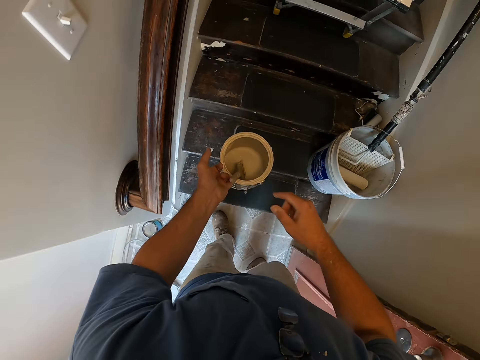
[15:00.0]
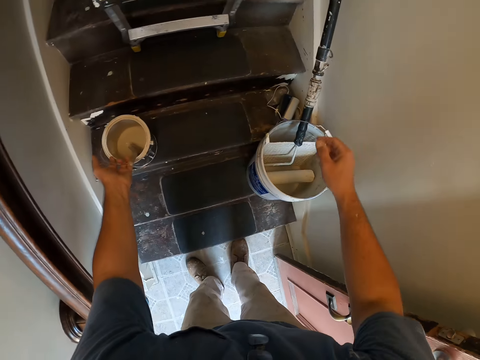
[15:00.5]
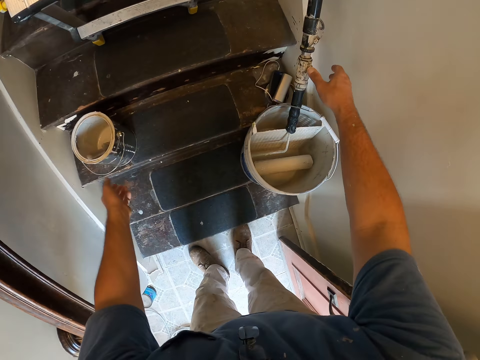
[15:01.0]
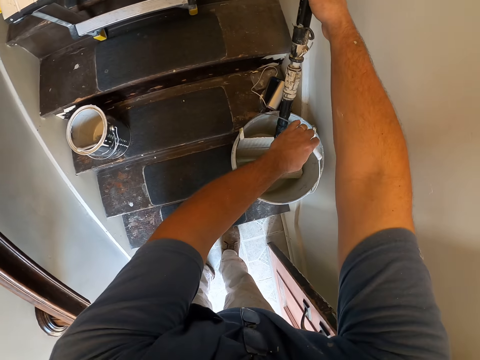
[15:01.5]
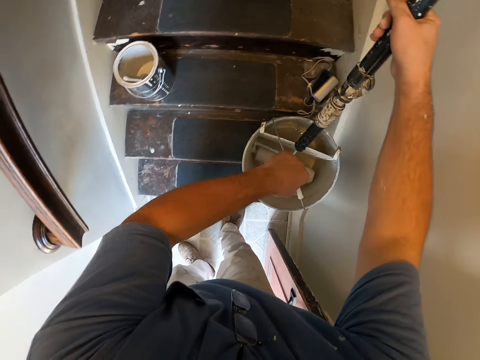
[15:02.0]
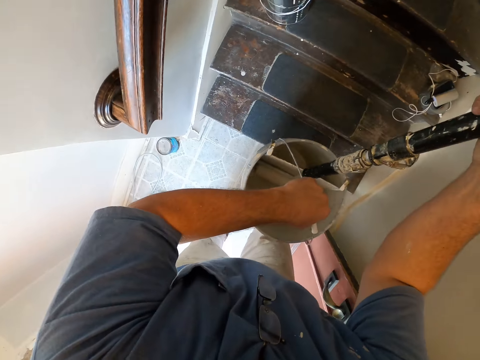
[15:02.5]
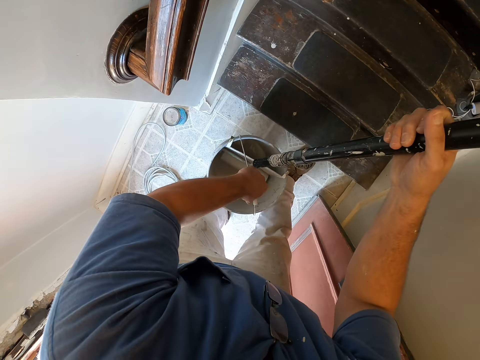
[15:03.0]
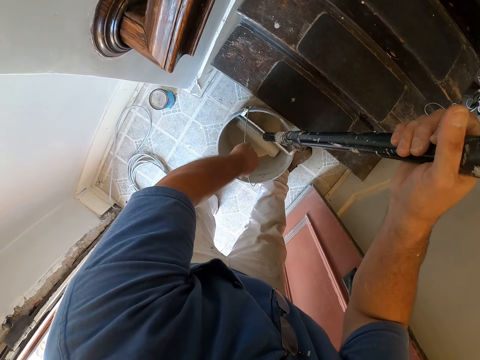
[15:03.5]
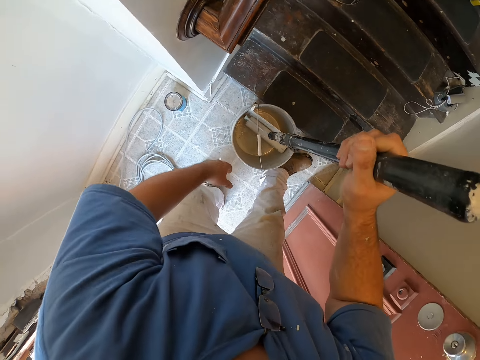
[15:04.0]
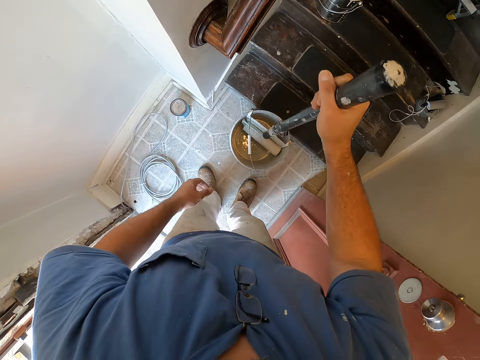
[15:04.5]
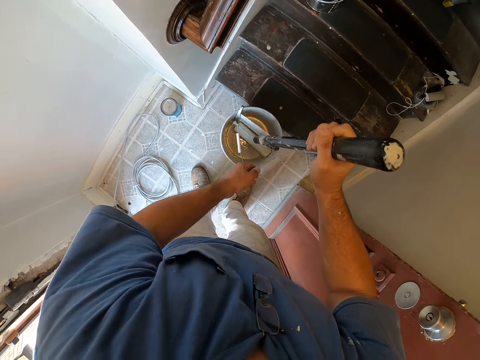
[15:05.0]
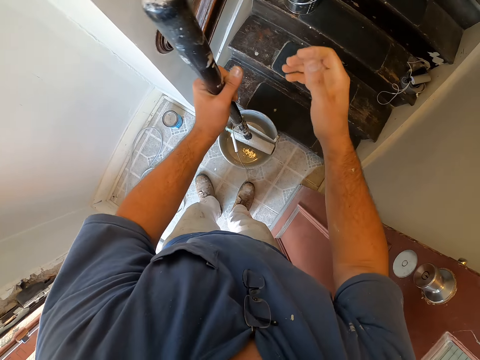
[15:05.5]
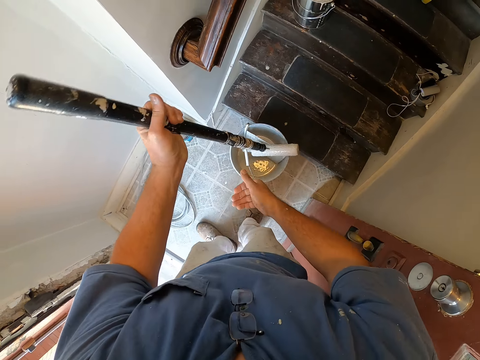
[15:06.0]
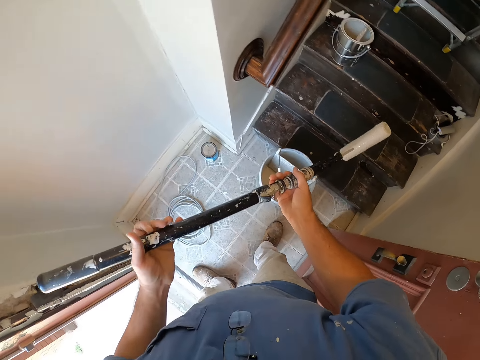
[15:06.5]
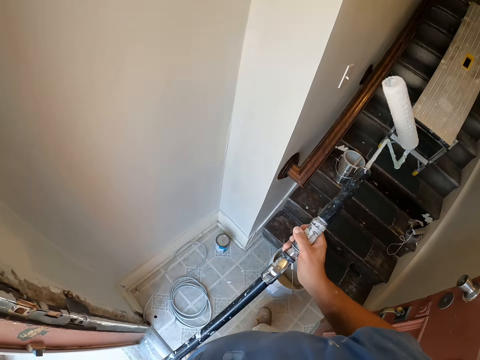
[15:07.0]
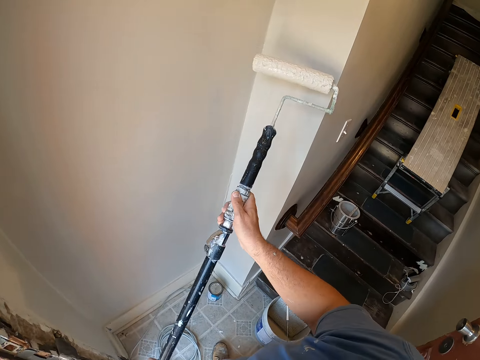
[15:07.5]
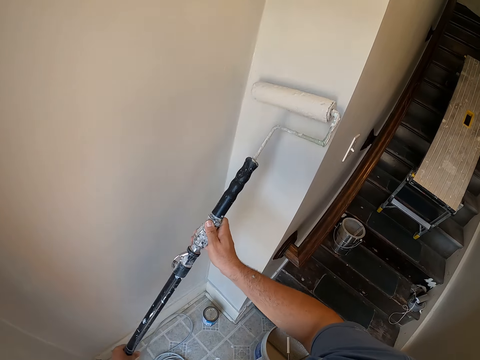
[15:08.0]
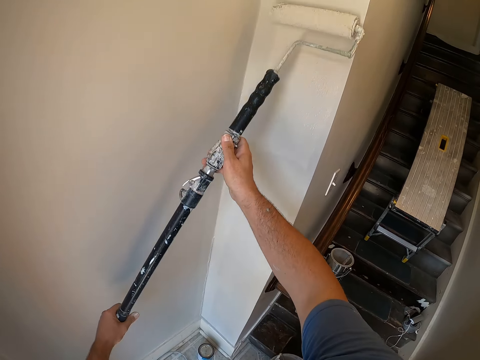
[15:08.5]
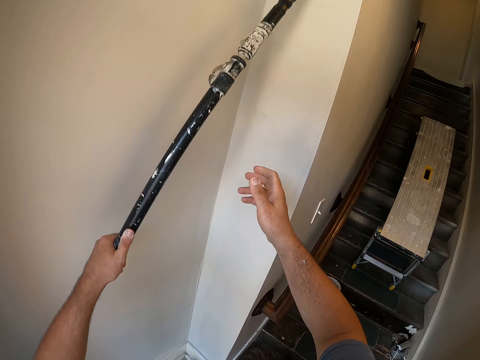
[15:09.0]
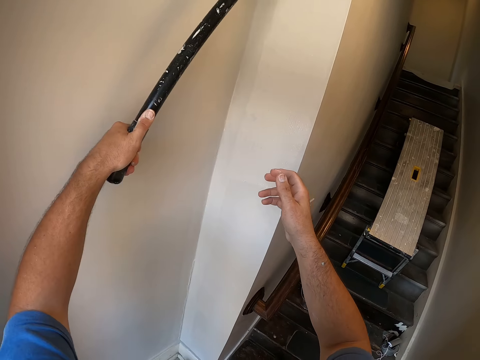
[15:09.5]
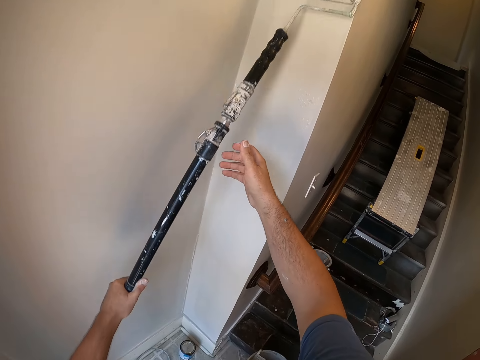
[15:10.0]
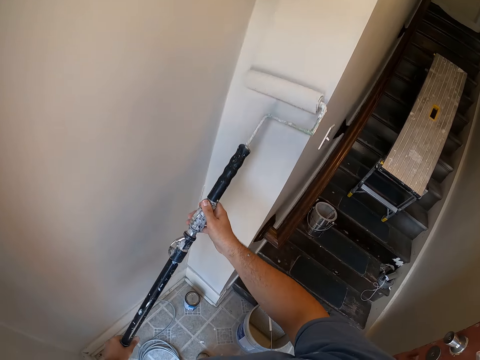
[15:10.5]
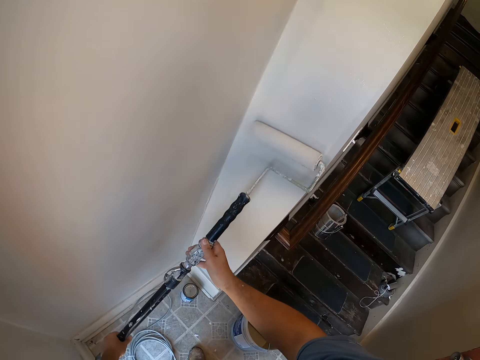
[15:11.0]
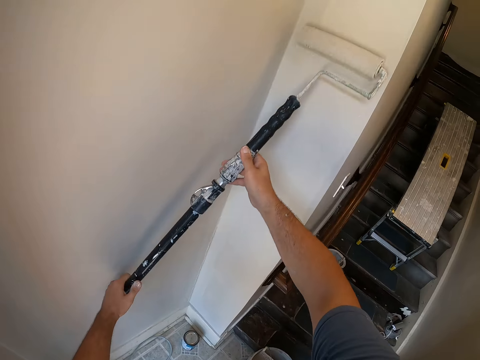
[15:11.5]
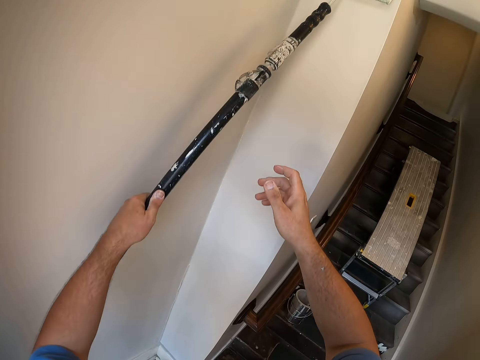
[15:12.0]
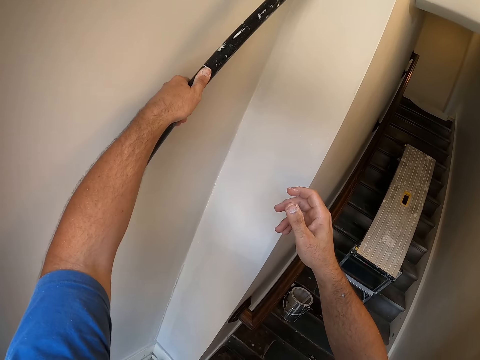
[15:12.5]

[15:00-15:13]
The camera wearer dips the brush in the paint can. They drop the brush and the paint can on the staircase. They pick up a wall painting brush and a paint container or paint bucket from the staircase. They remove a paint roller from the paint bucket. They drop the wall painting brush and the paint container on the floor. They paint the wall with the paint roller or wall painting brush.

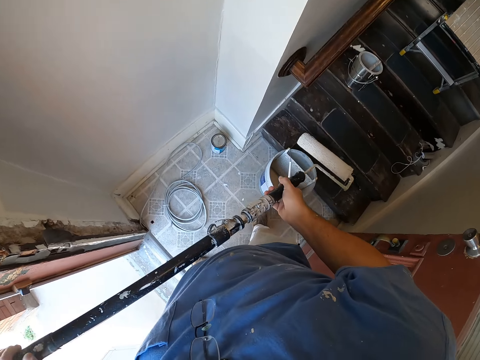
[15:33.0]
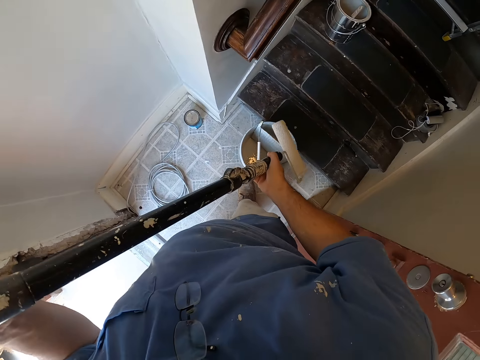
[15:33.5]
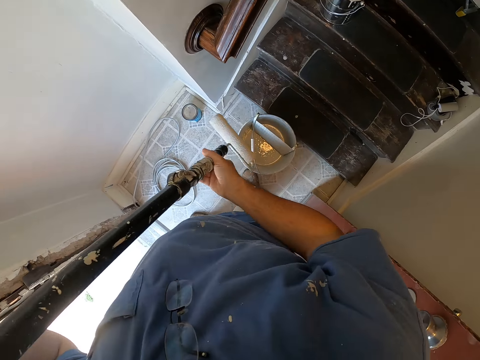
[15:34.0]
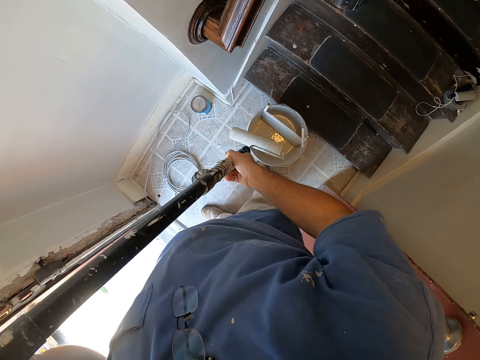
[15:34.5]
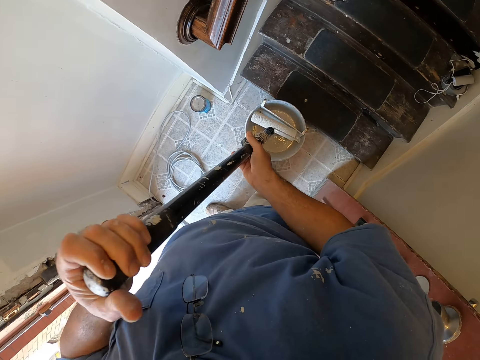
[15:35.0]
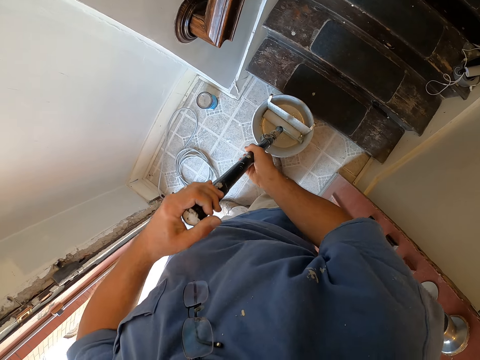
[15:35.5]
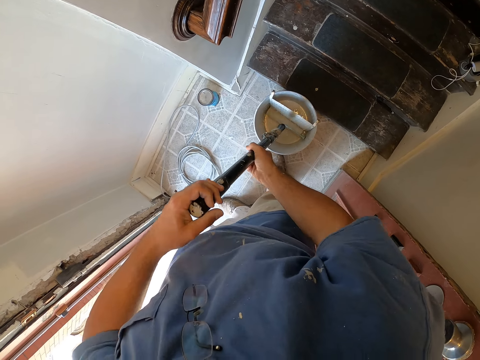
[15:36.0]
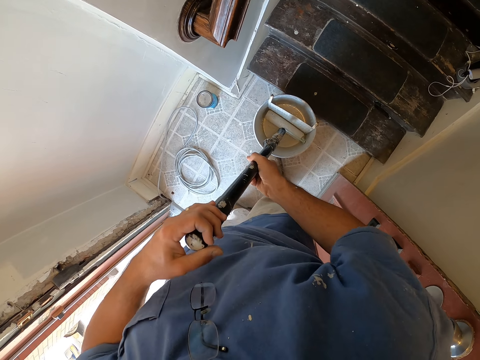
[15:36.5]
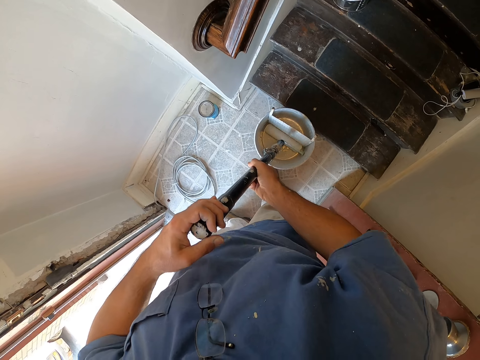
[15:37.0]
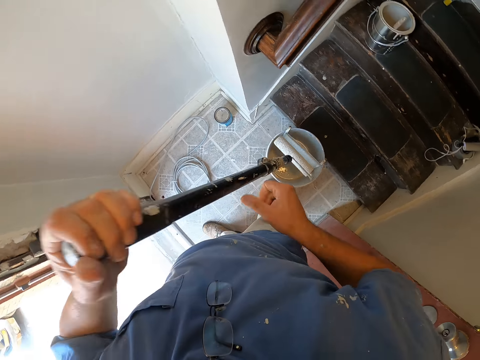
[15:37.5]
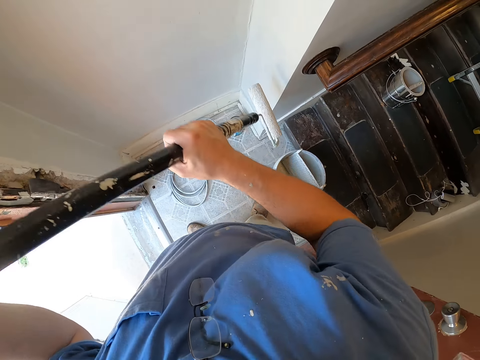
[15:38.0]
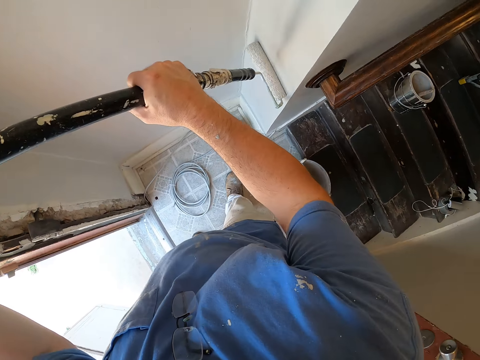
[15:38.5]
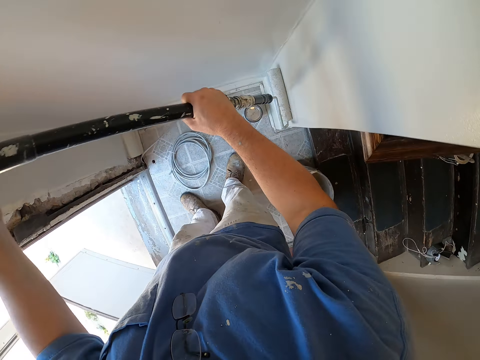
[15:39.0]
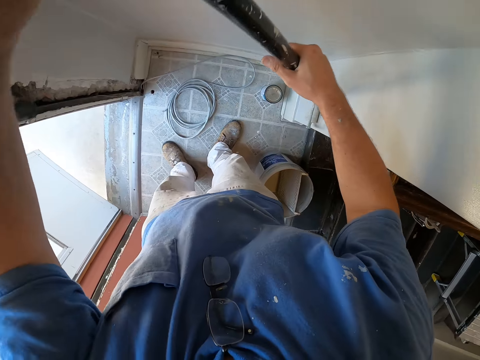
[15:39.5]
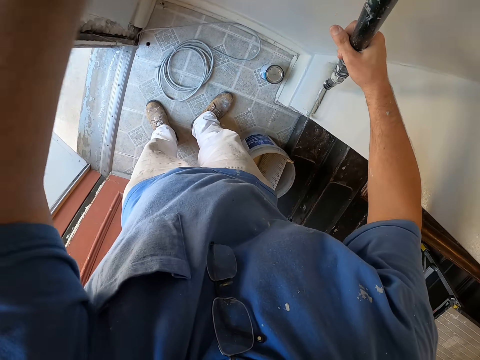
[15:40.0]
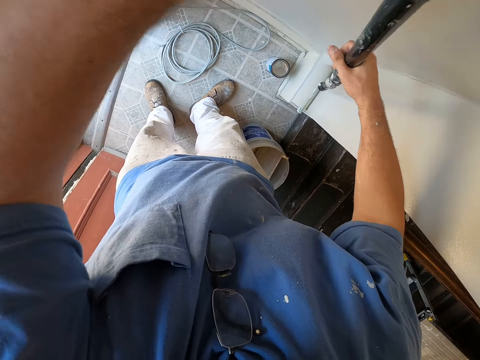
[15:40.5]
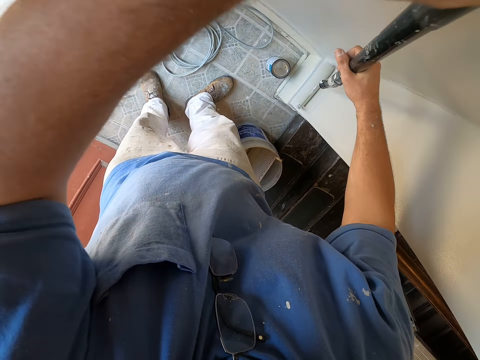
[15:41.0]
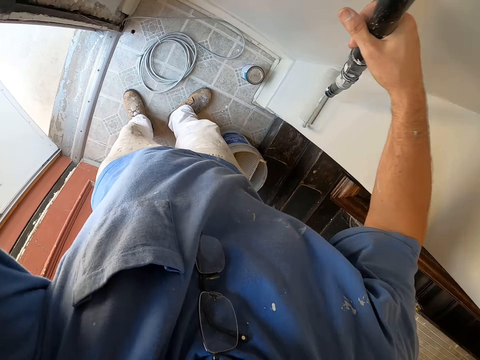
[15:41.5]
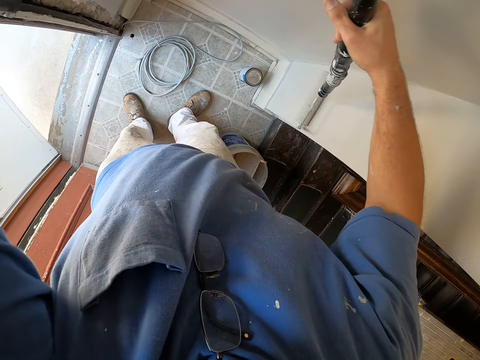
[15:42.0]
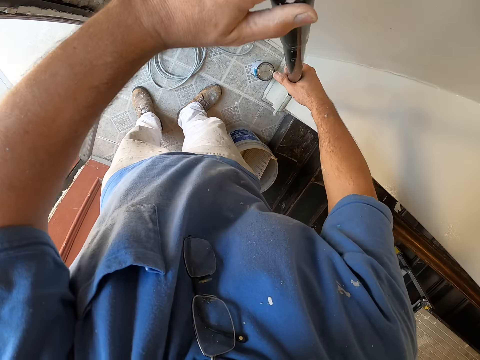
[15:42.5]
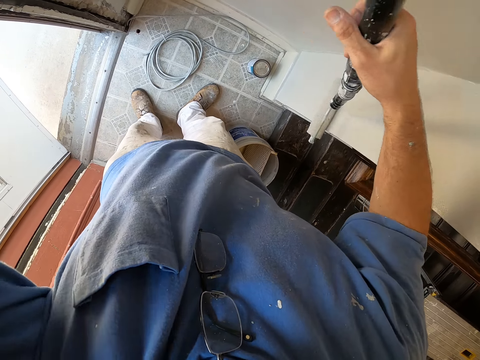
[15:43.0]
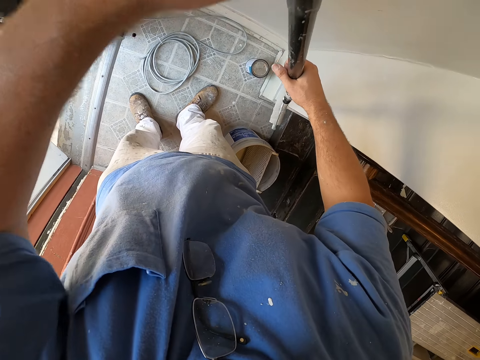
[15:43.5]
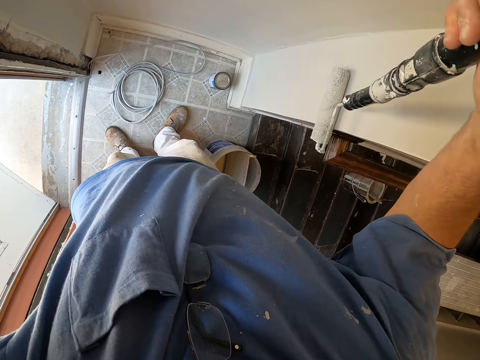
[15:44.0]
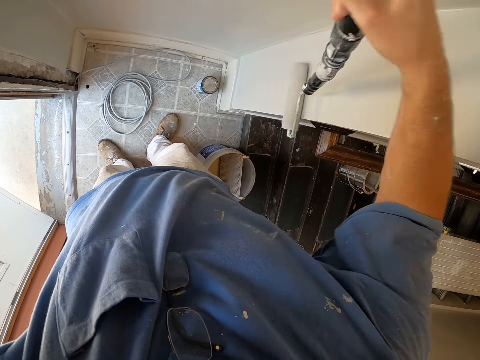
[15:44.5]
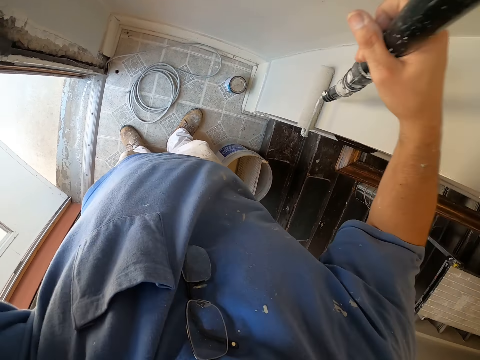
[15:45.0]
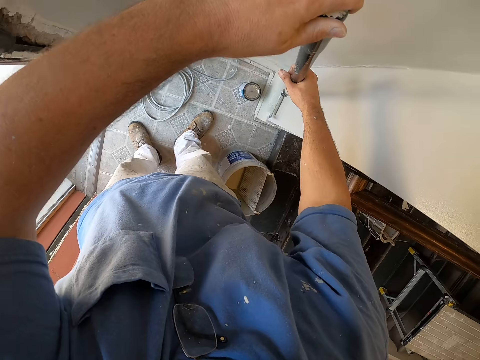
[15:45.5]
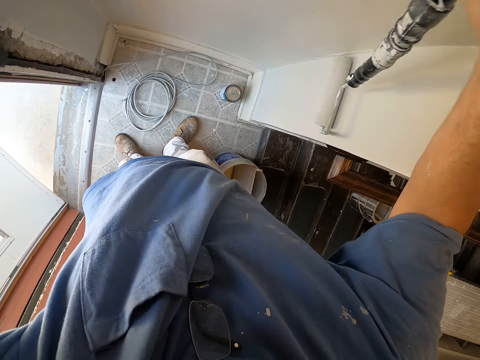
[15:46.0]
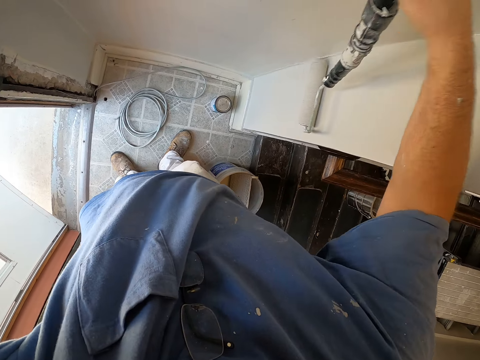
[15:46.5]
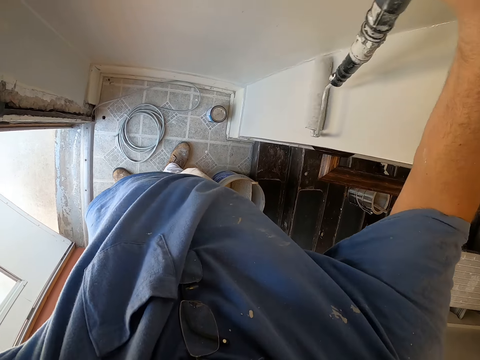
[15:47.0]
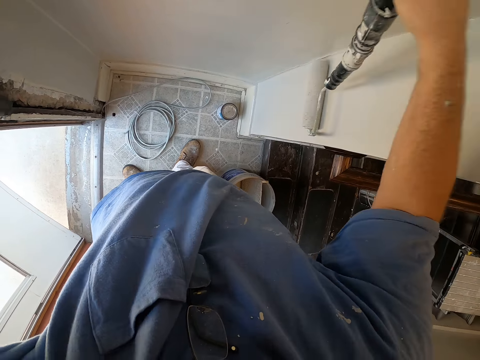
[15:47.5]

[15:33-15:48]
The camera wearer takes some paint from the paint bucket with the paint roller or wall painting brush. They paint the wall with the paint roller or the wall painting brush.
